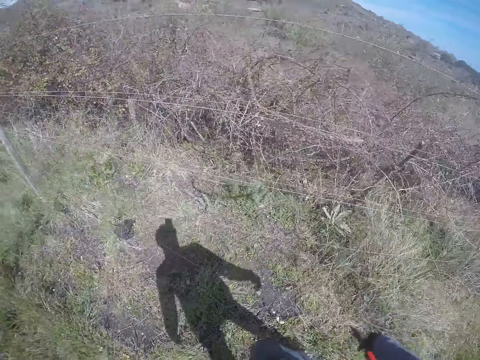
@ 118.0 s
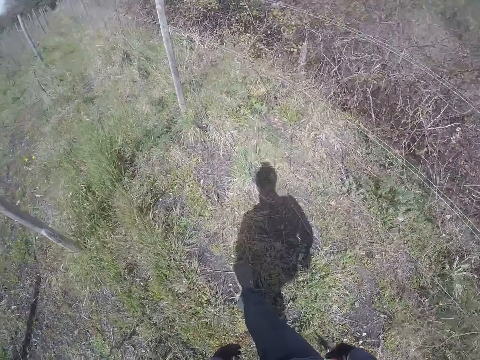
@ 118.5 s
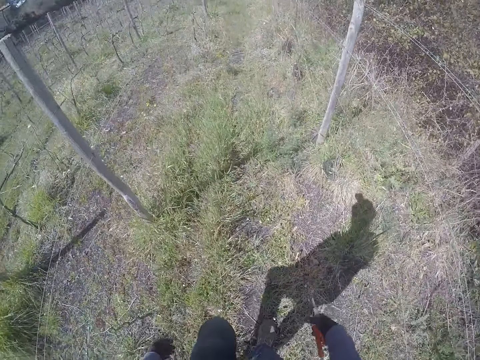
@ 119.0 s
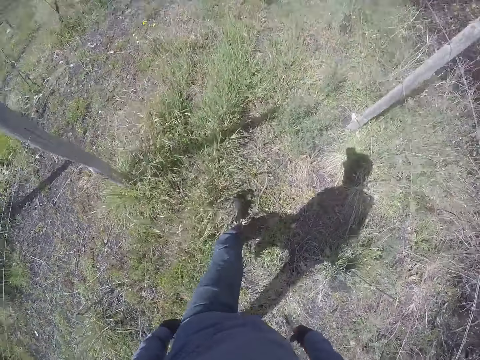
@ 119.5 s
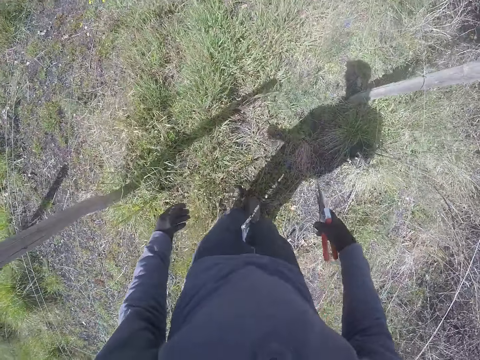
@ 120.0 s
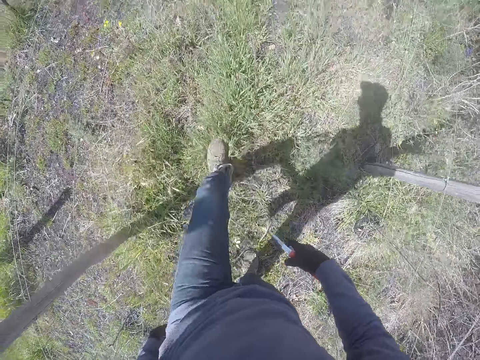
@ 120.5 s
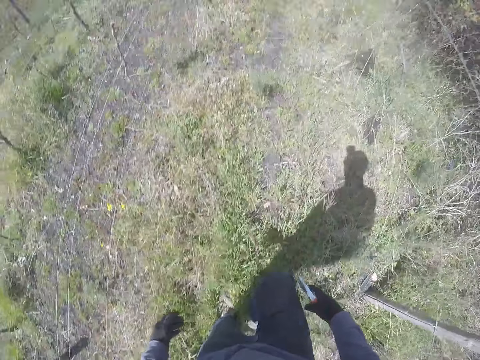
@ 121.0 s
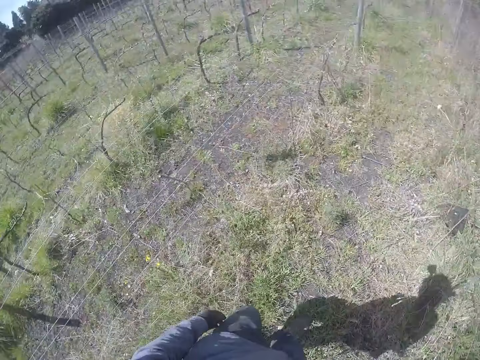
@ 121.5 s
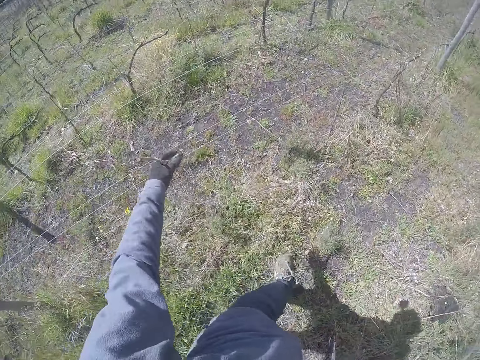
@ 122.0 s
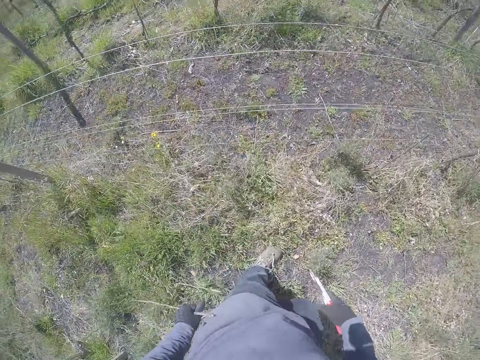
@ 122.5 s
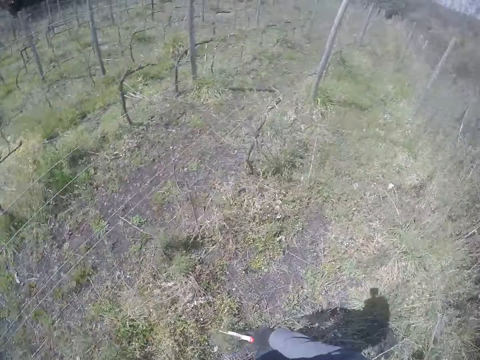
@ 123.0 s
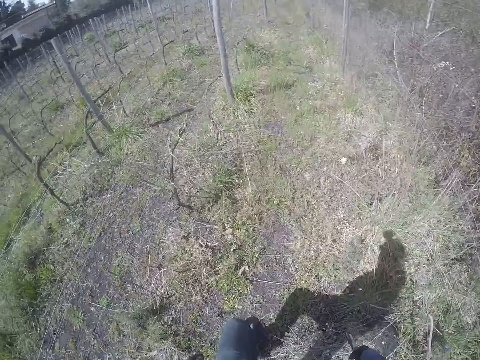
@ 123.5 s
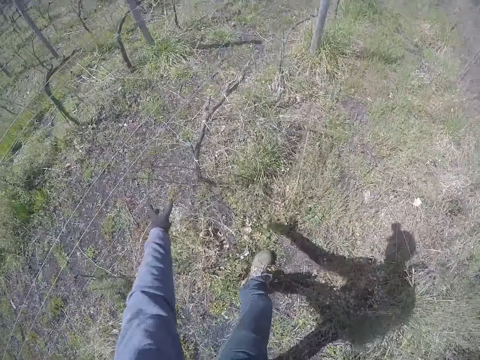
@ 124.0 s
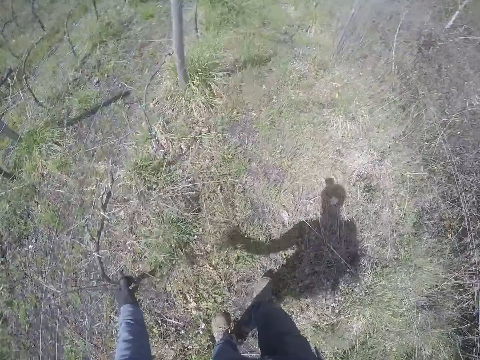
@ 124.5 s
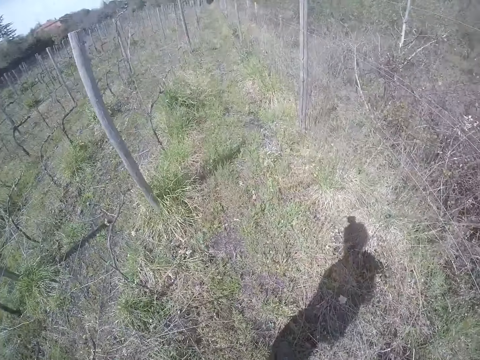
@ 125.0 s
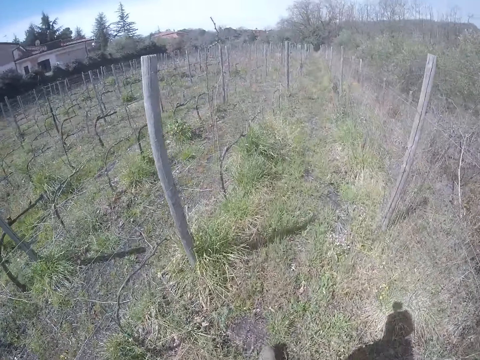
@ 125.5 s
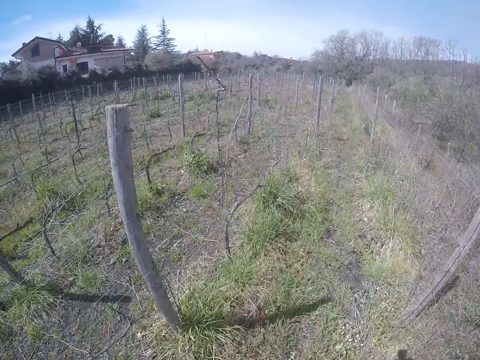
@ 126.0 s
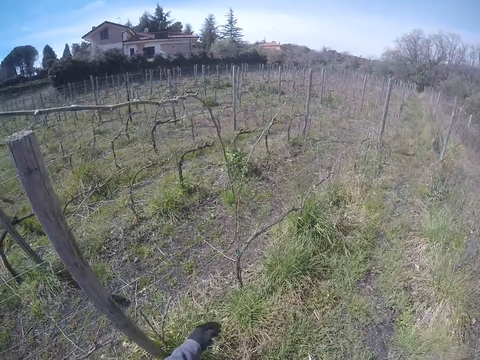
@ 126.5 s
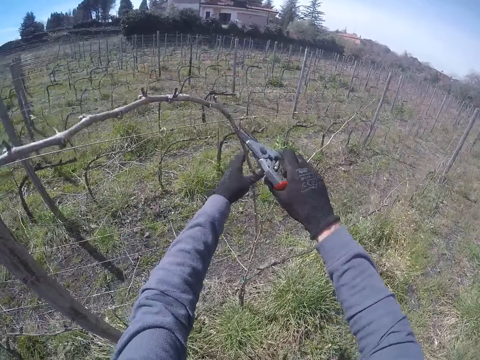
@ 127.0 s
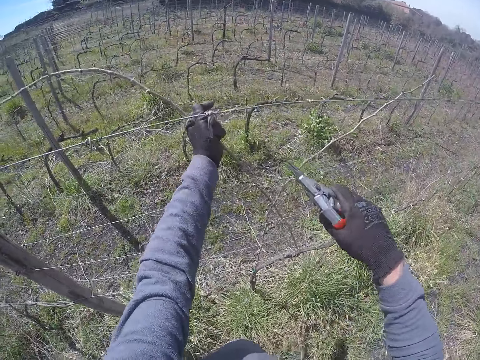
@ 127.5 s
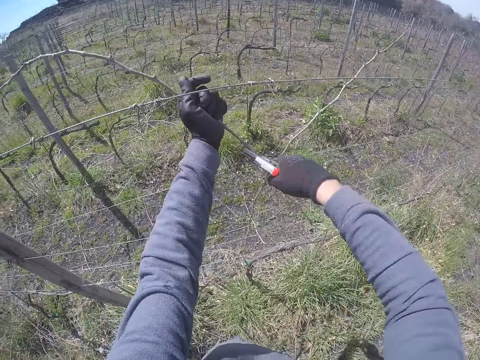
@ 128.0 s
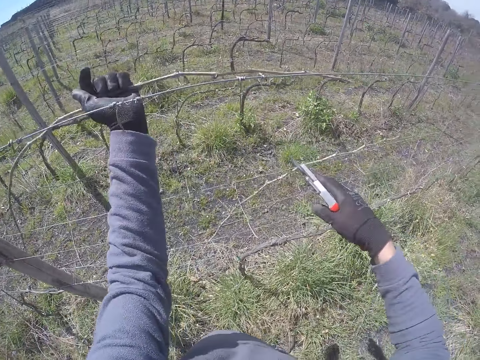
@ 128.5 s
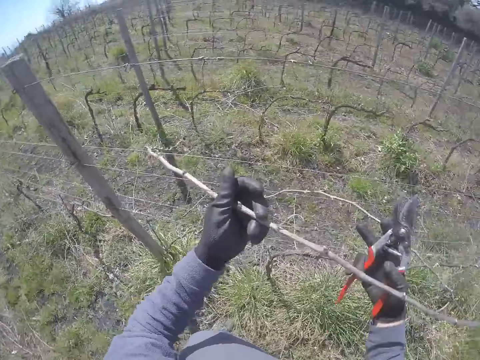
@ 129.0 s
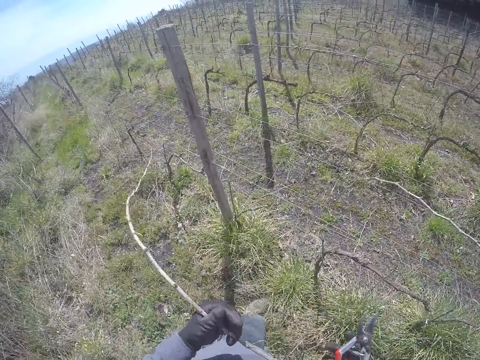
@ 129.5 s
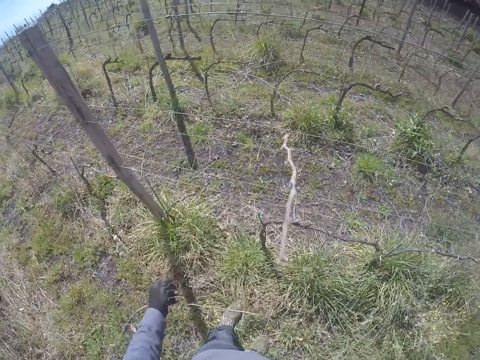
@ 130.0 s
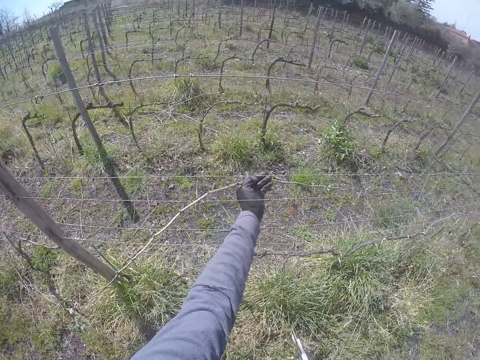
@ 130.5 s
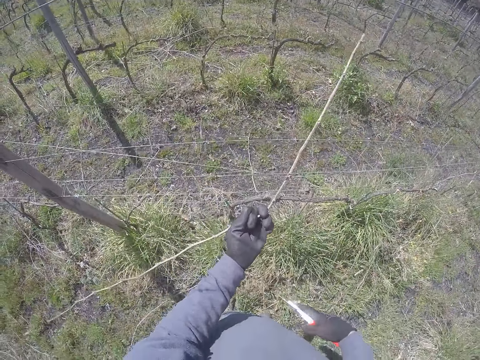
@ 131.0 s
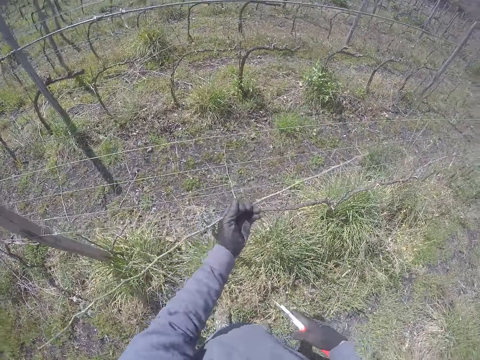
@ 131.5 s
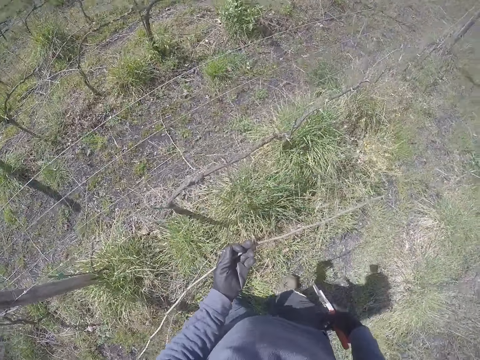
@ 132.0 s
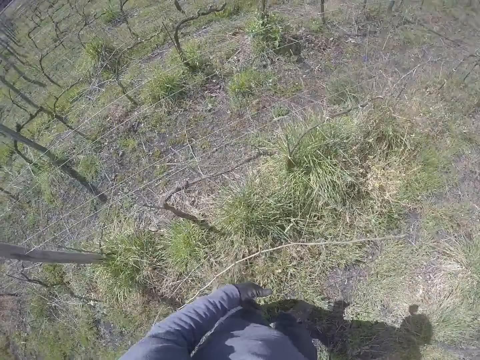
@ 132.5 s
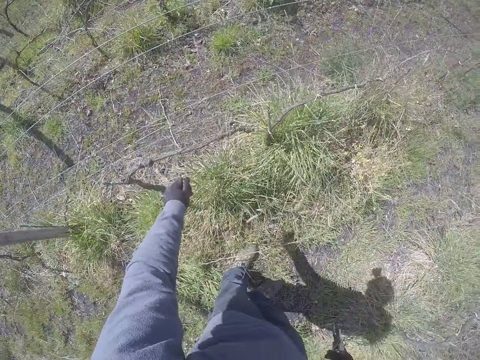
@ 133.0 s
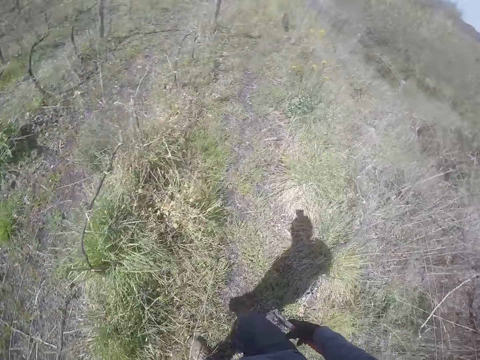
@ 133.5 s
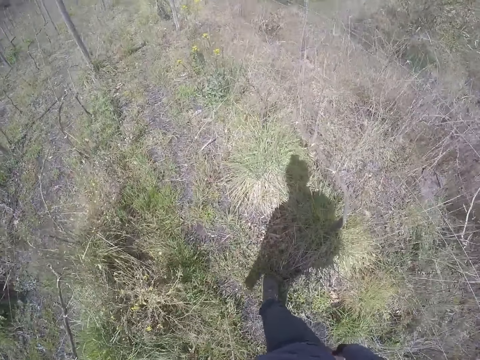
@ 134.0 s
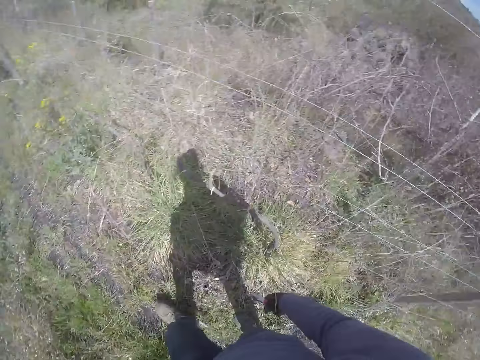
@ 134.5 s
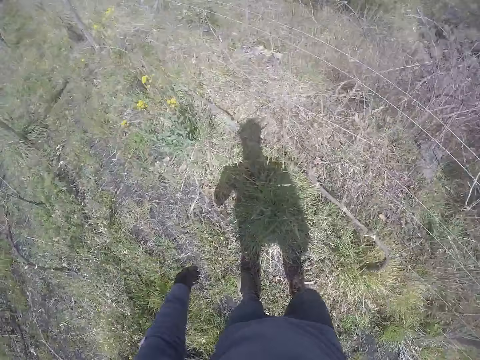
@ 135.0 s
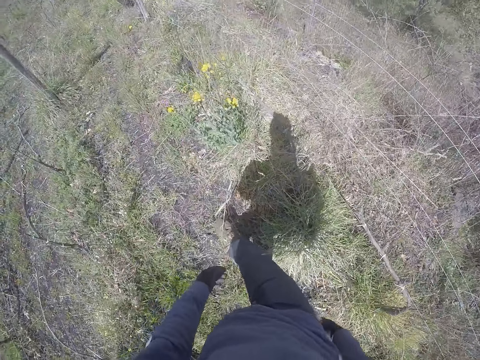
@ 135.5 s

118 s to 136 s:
The camera wearer trims grass with a shear. He walks in the field. He removes a branch or stick from the welded fence with his left hand to the floor. He drops the stick on the ground. He pulls the stick on the fence. He drops the stick on the ground. He walks in the field. He cuts the branch in his left hand with the pruner in his right hand to the floor. He holds the stick on the fence. He drops the stick on the ground. He removes branches from the welded fence with his left hand to the floor. He drops the stick on the ground. He walks in the field.

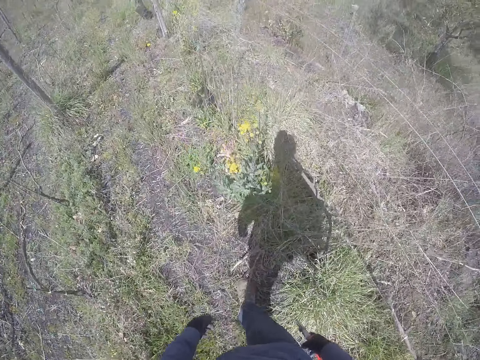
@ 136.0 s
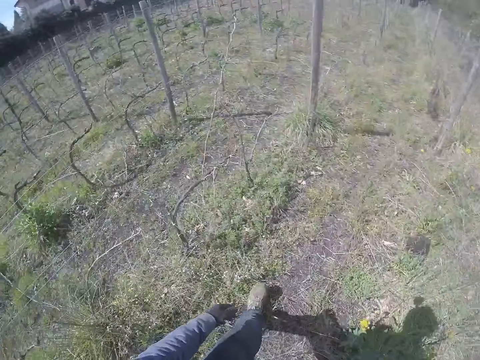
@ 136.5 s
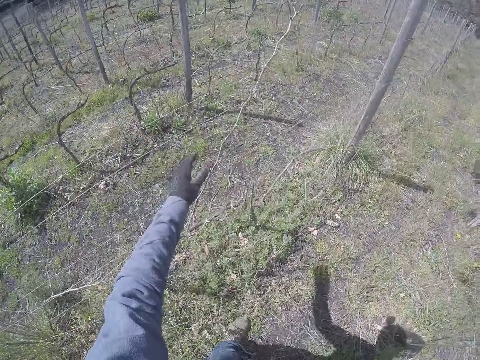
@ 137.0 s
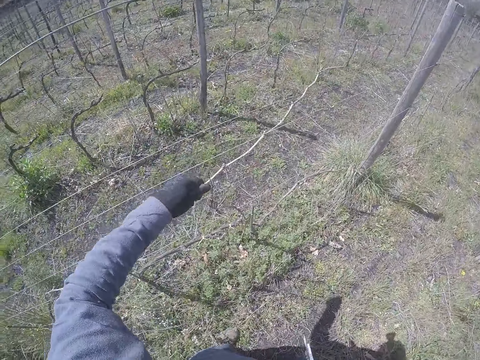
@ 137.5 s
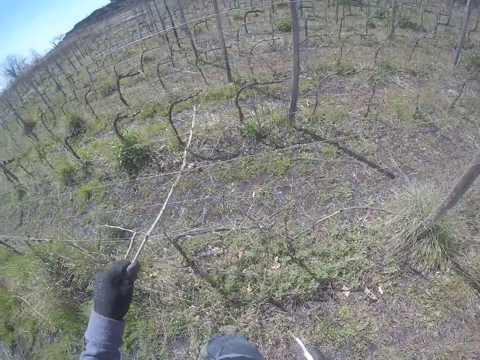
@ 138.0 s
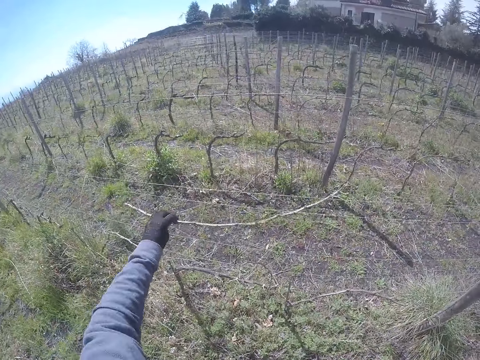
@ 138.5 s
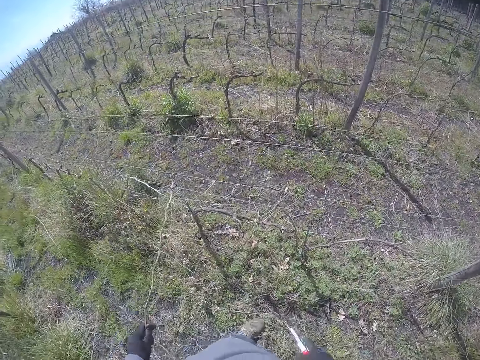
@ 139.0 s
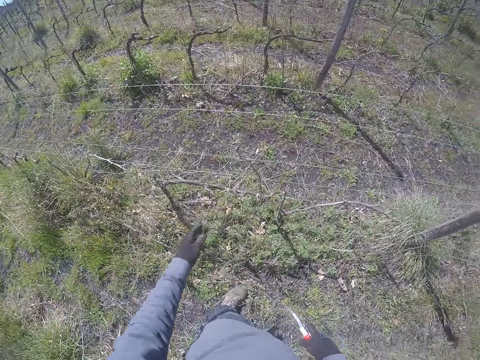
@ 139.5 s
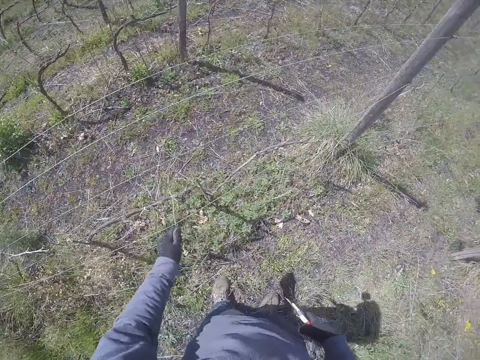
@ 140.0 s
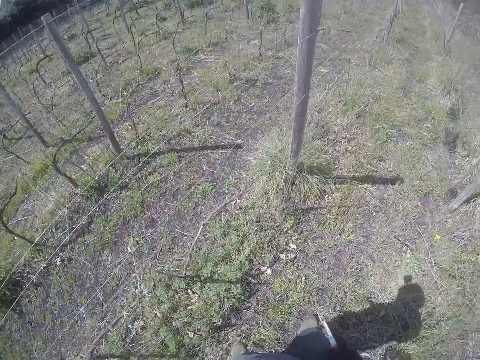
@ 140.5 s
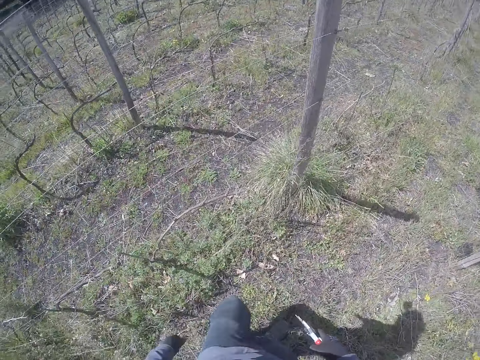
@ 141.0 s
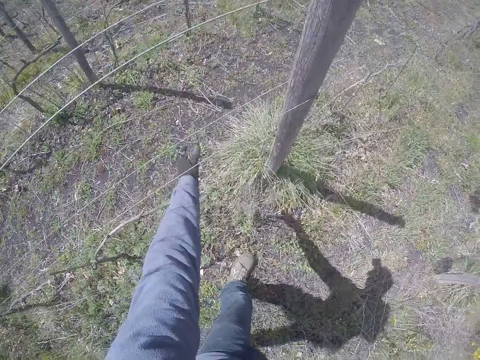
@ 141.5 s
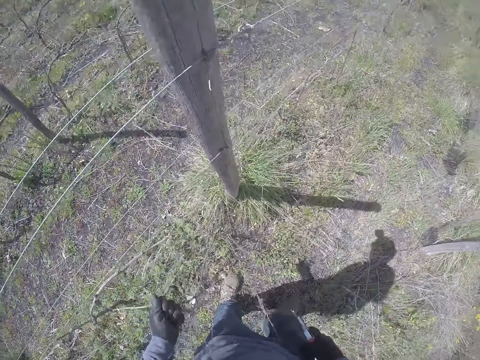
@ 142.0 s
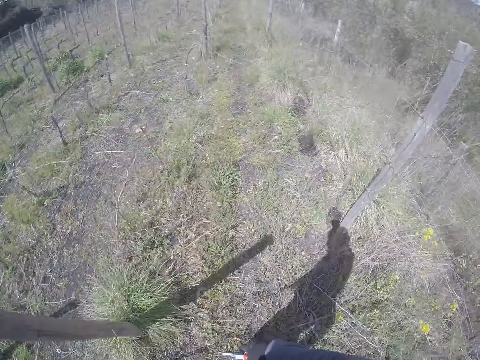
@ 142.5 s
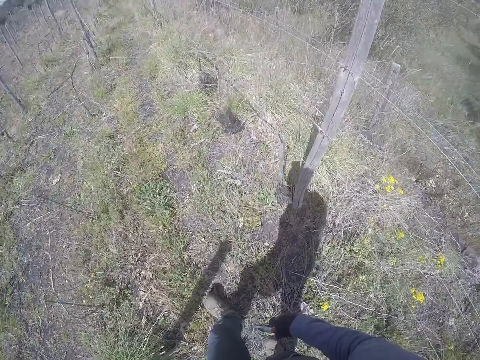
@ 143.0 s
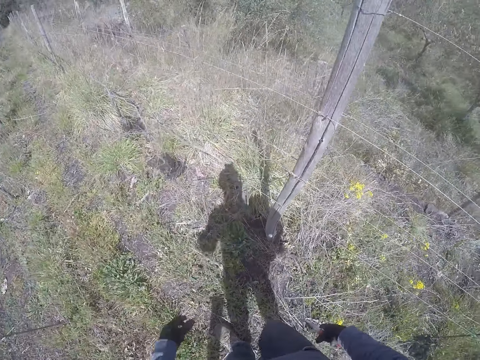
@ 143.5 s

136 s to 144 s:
The camera wearer removes a stick on the fence. They drop the stick on the ground. They remove a stick on the fence. They drop the stick on the ground. They remove a stick on the fence. They drop the stick on the ground. They walk in the field.
